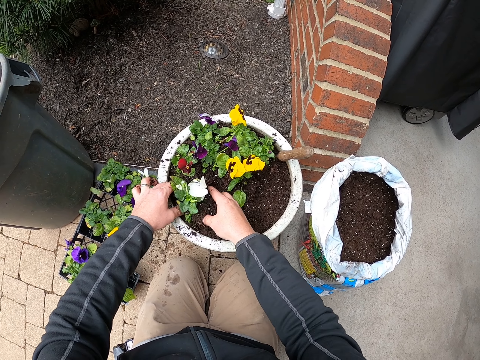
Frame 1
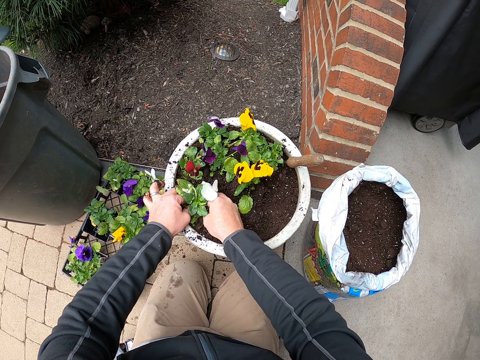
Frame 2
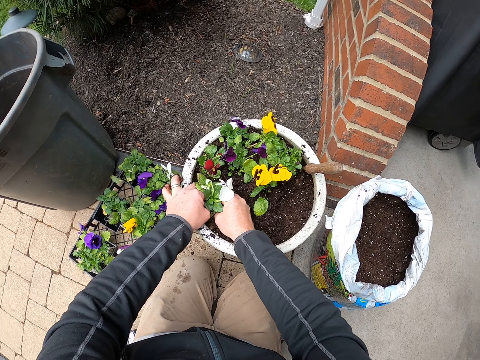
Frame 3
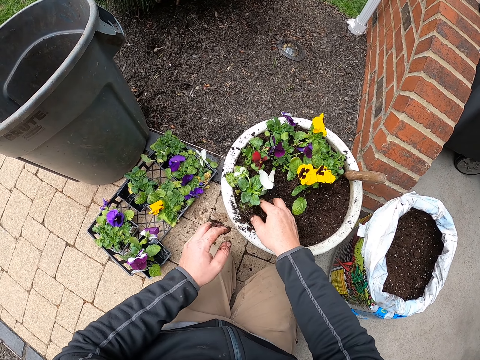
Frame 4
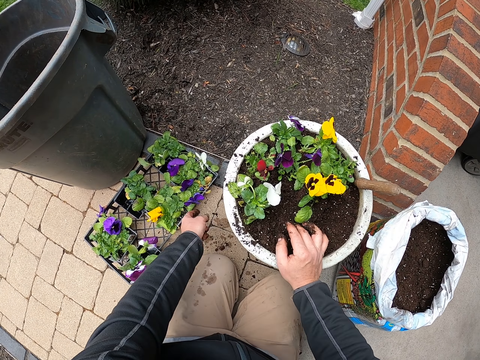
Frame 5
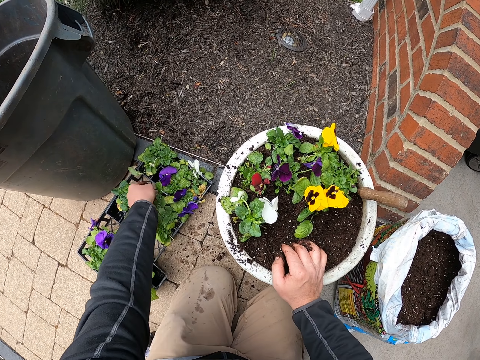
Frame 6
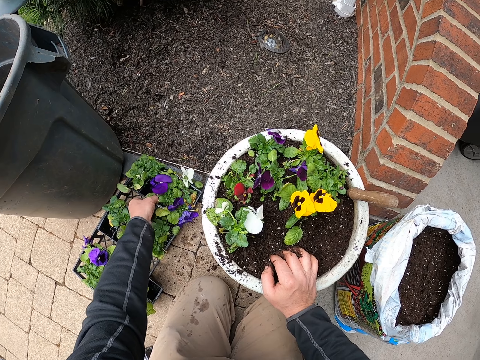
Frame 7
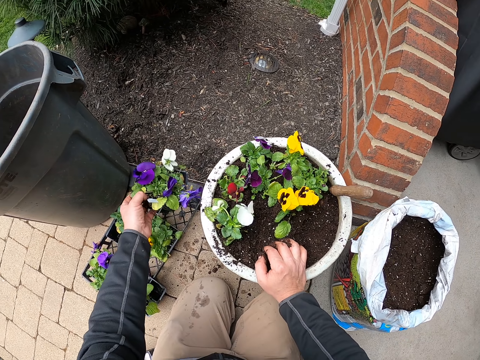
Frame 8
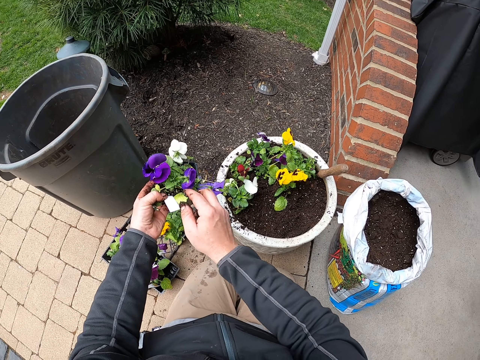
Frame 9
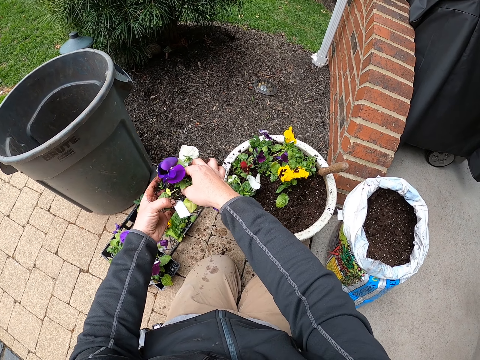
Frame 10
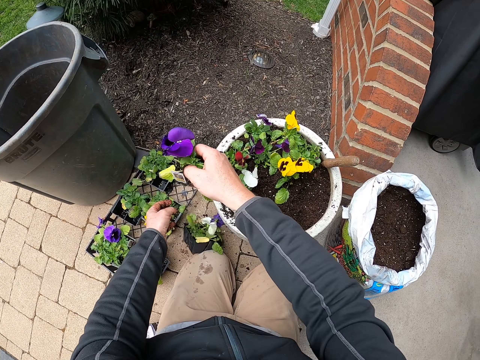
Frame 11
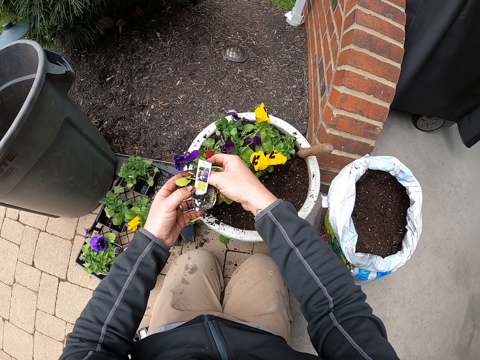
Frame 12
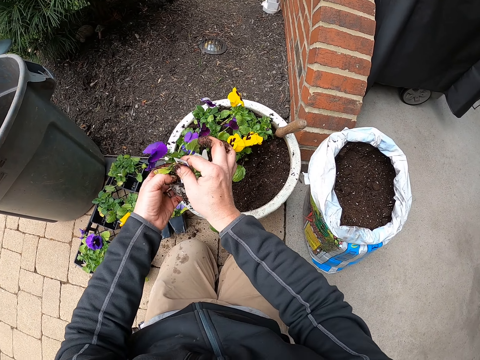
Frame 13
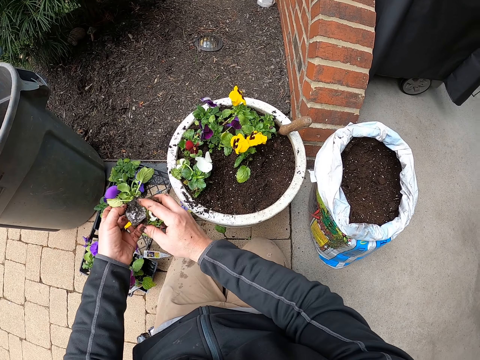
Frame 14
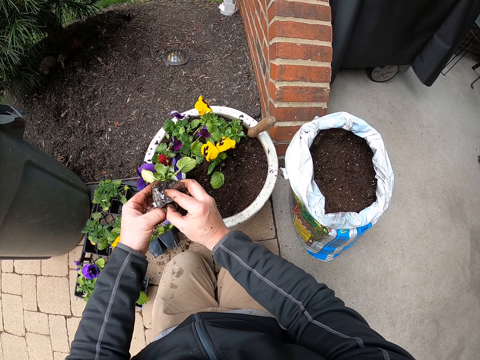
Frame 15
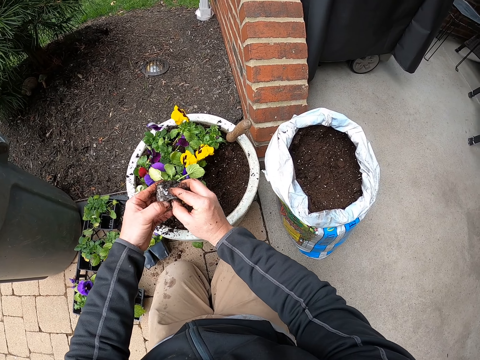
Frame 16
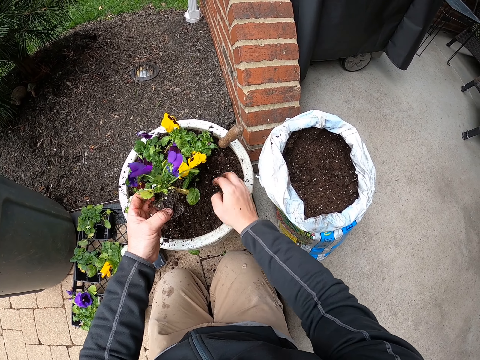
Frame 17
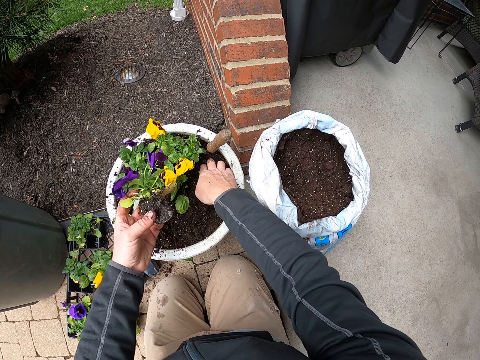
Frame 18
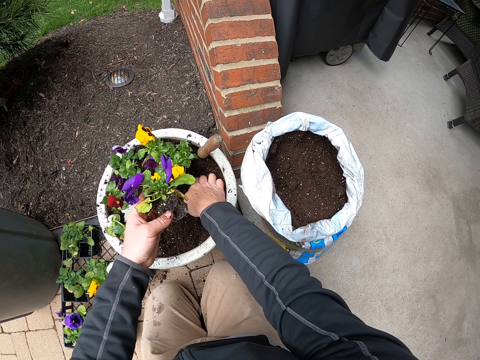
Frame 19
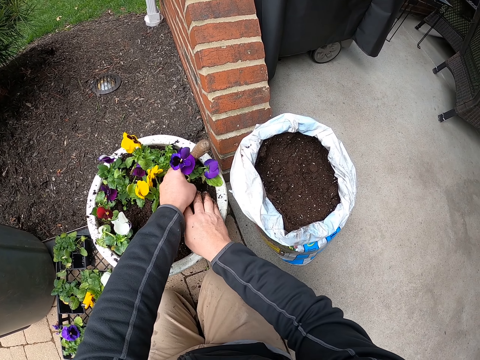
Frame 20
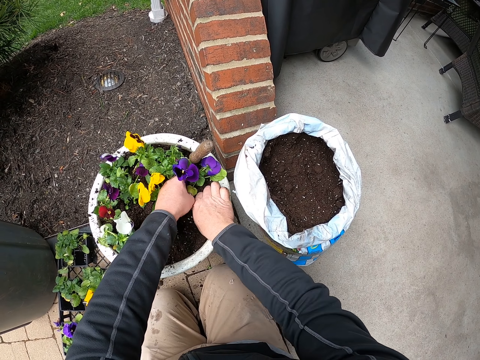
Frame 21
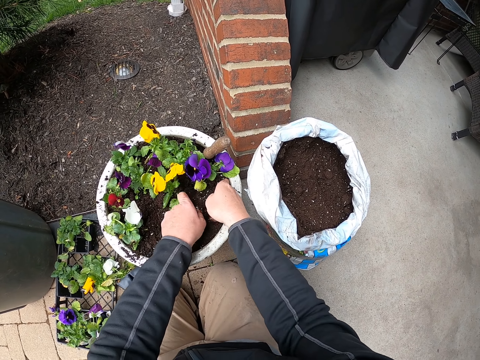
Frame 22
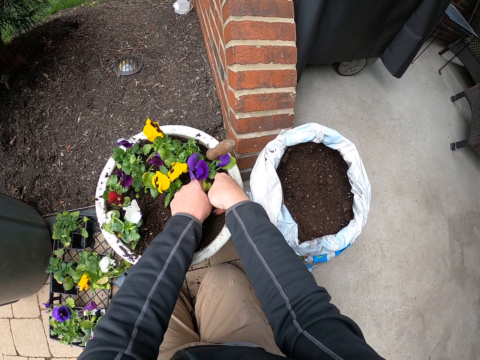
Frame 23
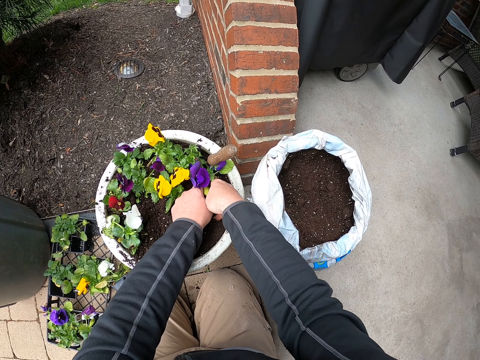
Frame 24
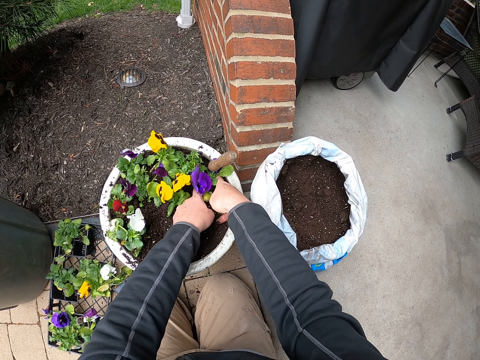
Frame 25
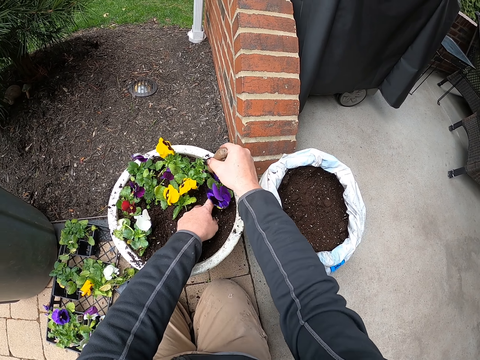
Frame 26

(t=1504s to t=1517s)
The camera wearer touches a flower. They take a plant container or seed tray. They remove the plant or flower from the container. They drop the seed tray. They hold the flower with the other hand, pick up a sticker and drop the sticker. They hold the flower. They pull the flower. They move the flower. They plant the flower in soil. They cover the flower with soil. They press the flower.

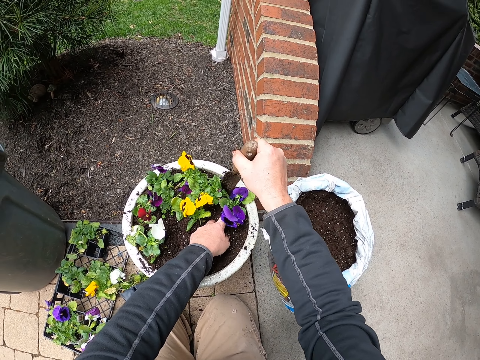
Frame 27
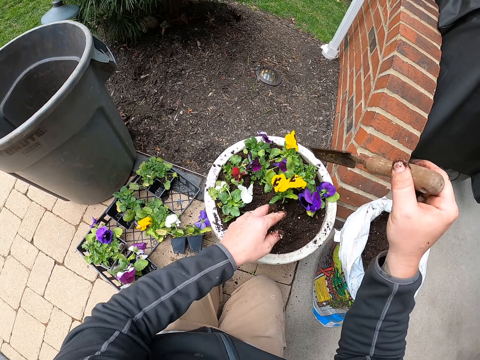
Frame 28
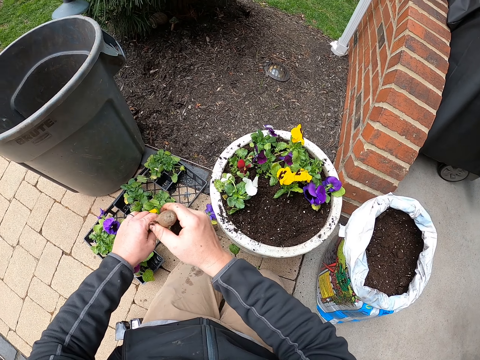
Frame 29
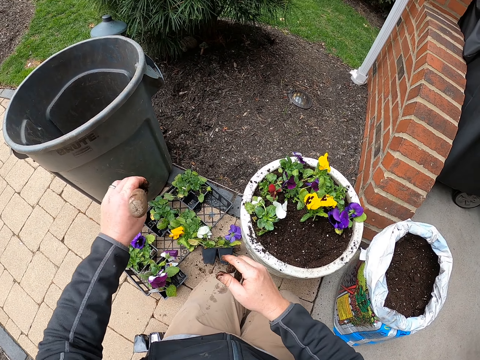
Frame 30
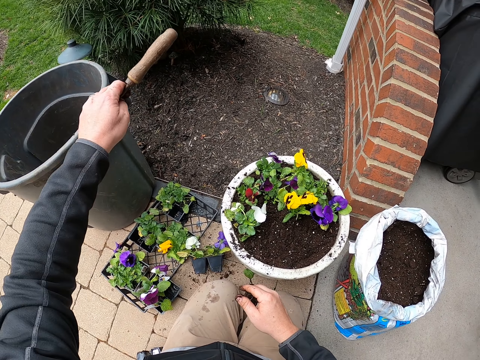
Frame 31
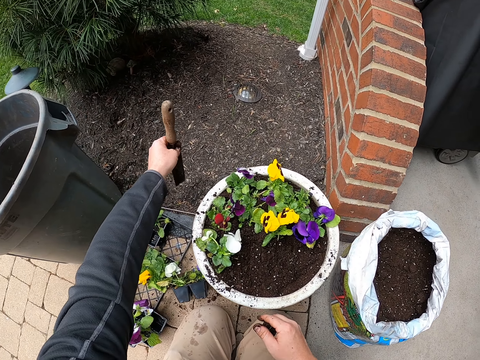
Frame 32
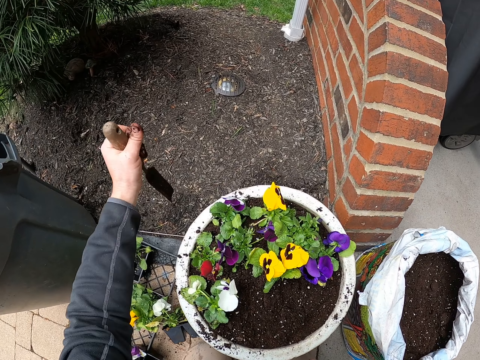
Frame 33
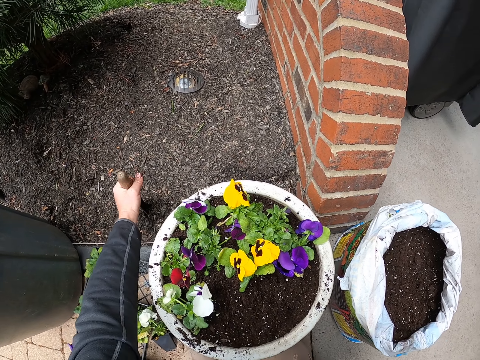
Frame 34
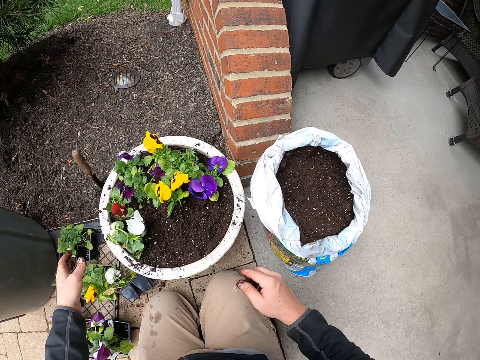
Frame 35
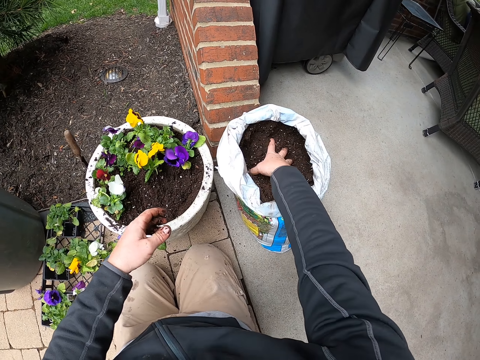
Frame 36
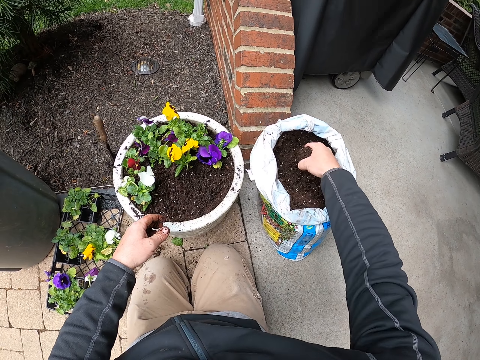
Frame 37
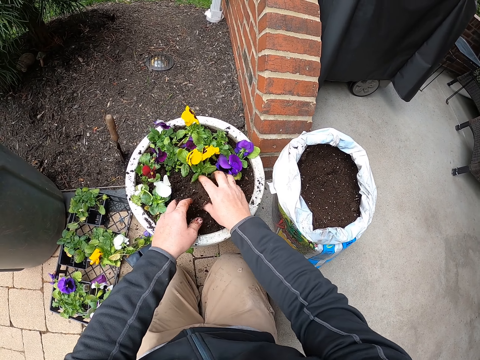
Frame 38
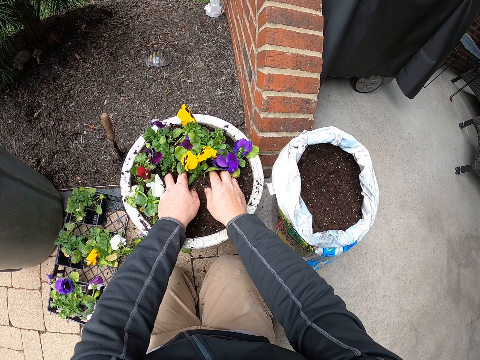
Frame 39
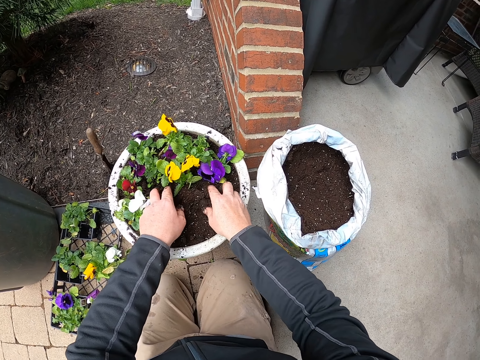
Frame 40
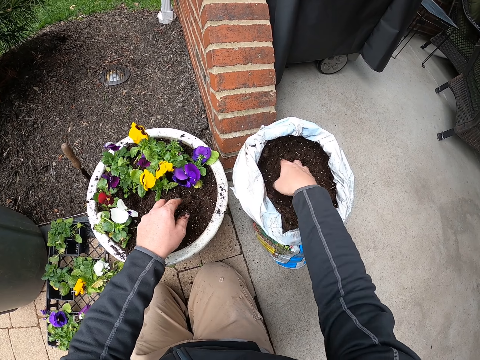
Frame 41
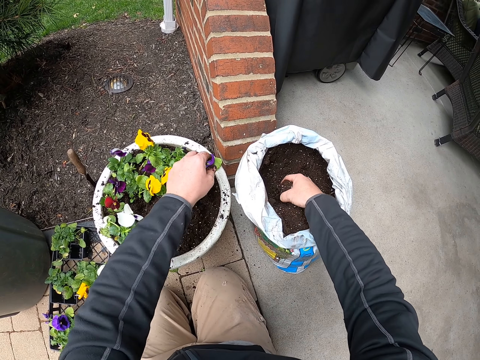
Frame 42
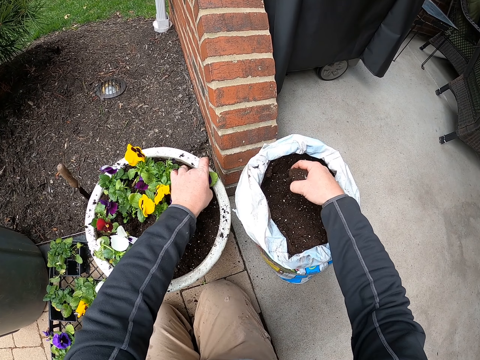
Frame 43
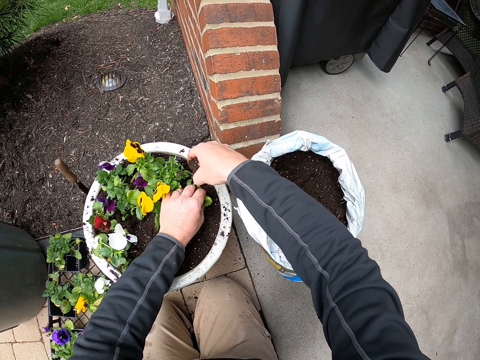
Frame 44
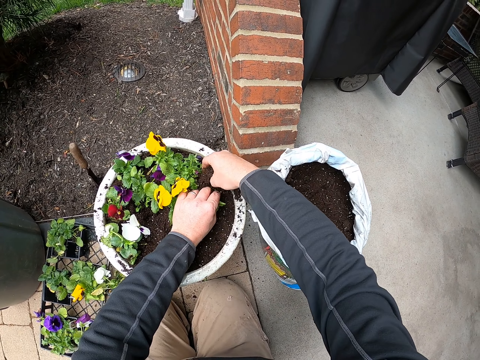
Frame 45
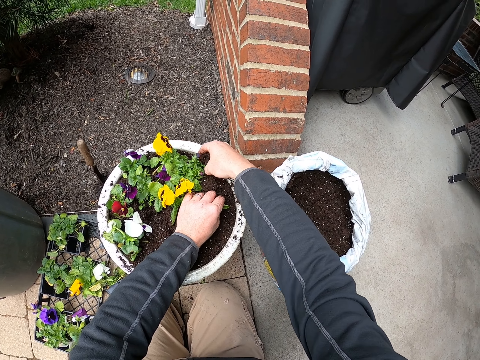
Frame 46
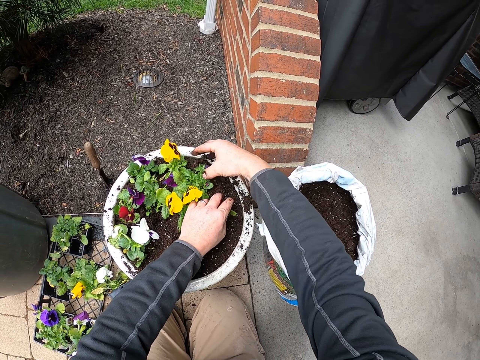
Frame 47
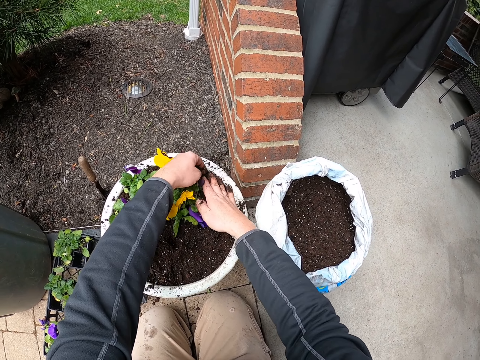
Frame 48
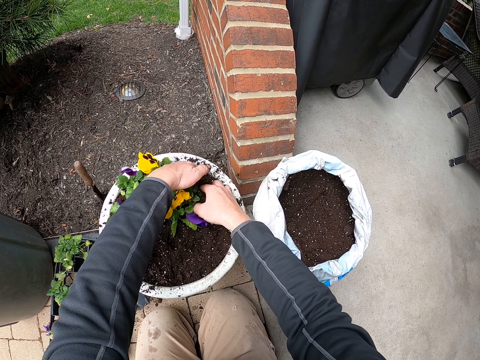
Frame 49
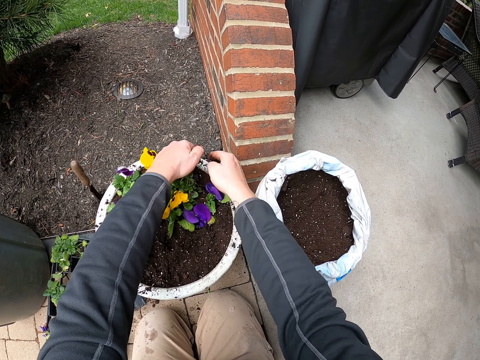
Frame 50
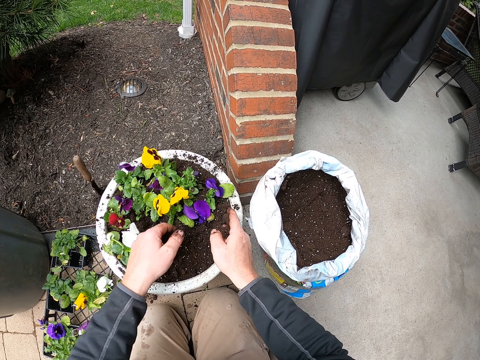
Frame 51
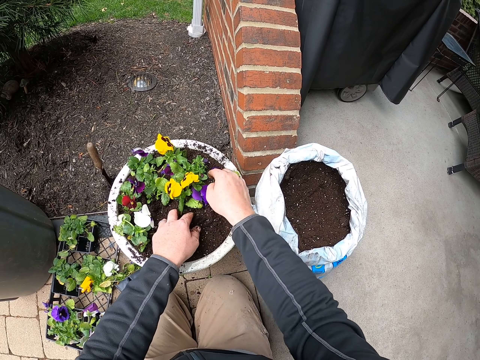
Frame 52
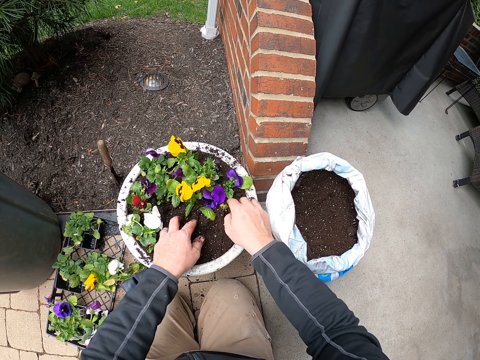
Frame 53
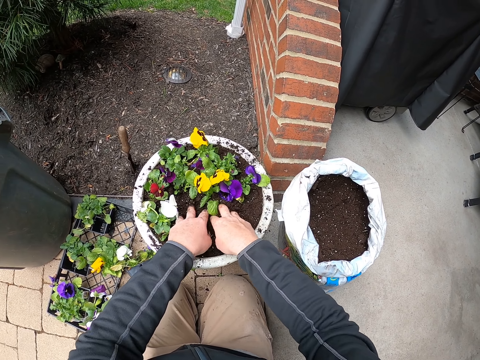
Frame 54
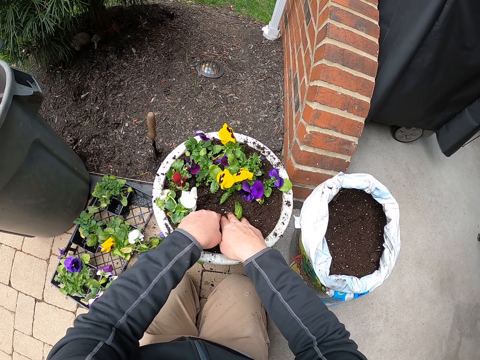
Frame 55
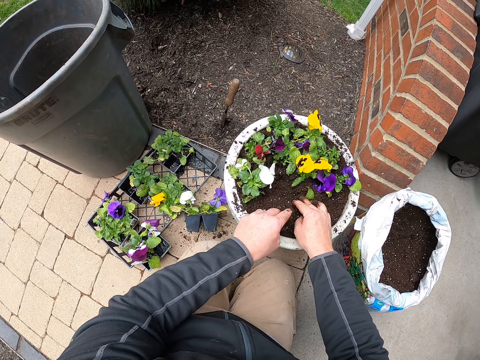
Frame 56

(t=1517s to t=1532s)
The camera wearer takes a trowel or scoop. They hold the scoop with the other hand. They move the scoop. They put the trowel aside. They stick the scoop on the ground. They collect soil. They pour soil. They spread soil in the bucket. They collect soil. They hold a flower. They pour soil to the flower in the bucket. They spread soil. They spread soil again.
